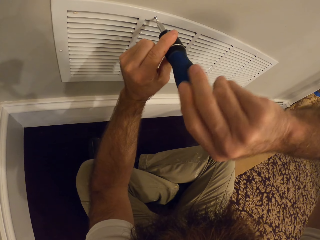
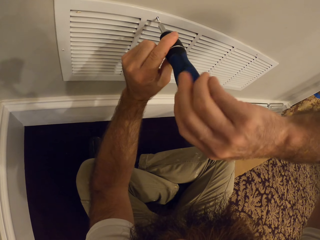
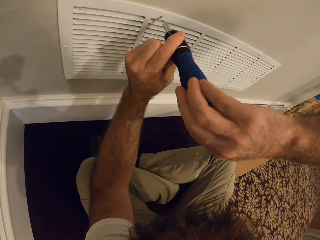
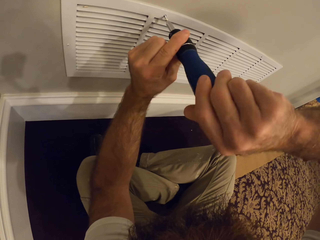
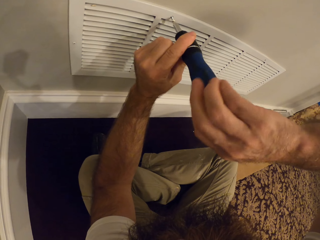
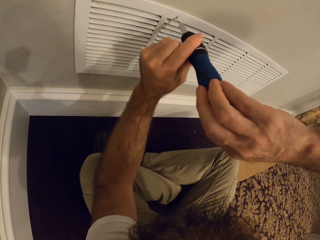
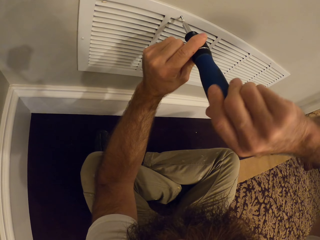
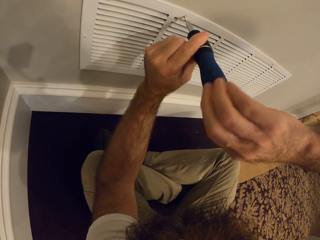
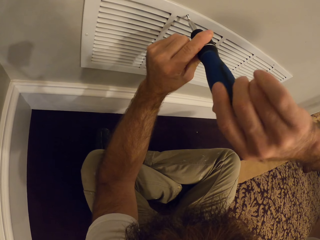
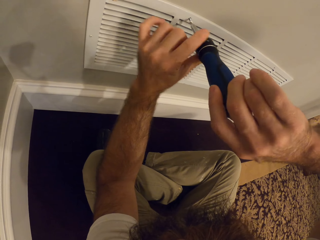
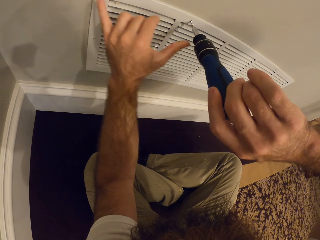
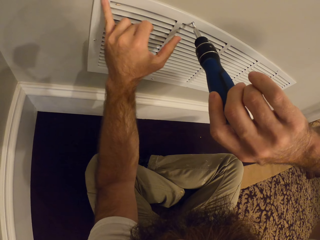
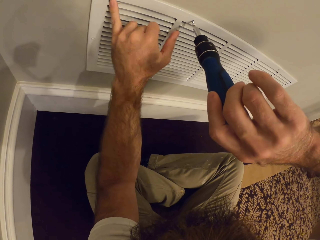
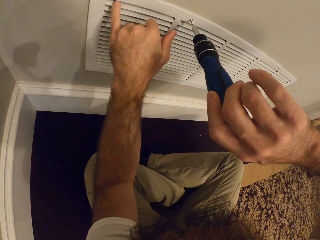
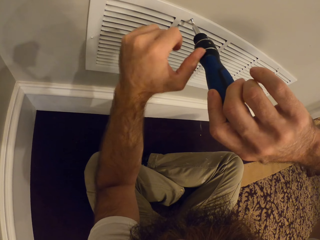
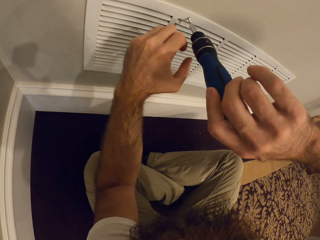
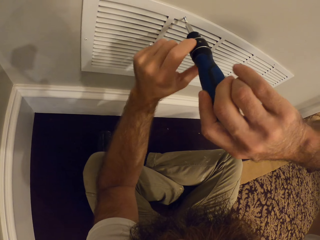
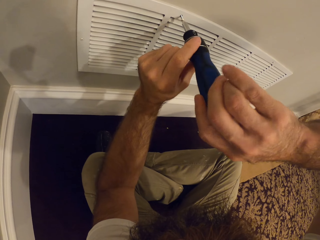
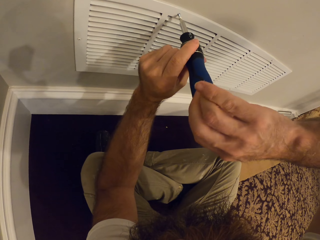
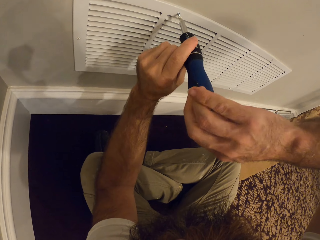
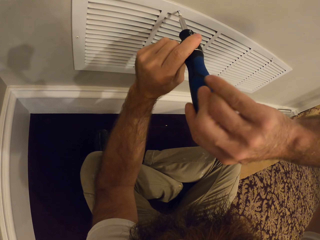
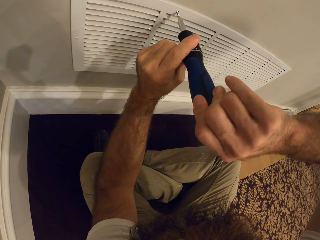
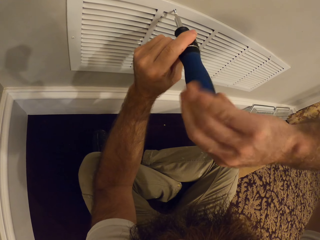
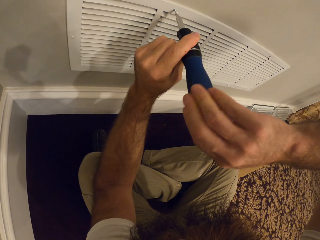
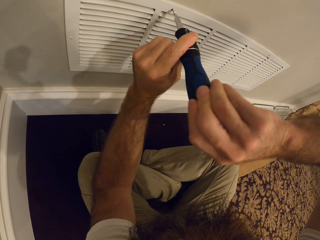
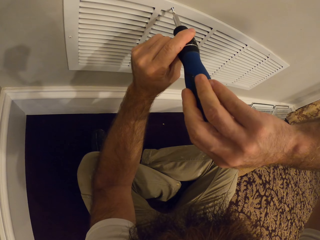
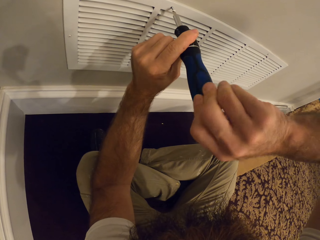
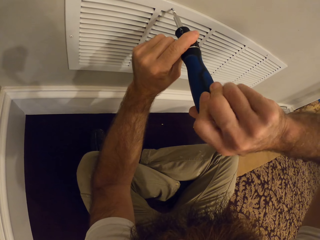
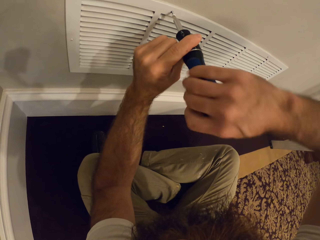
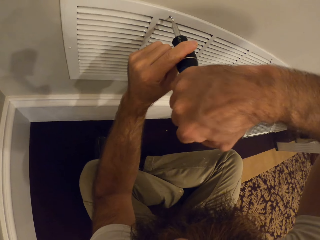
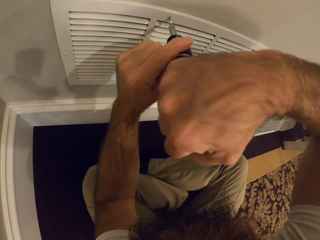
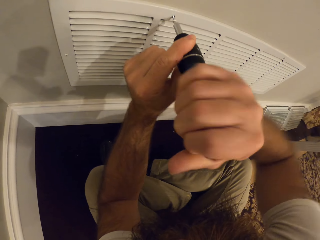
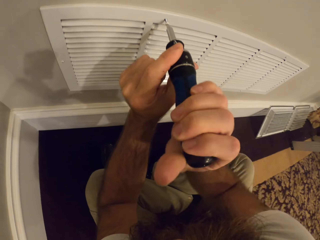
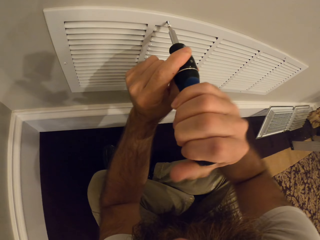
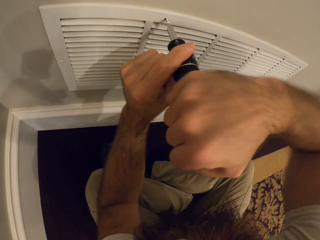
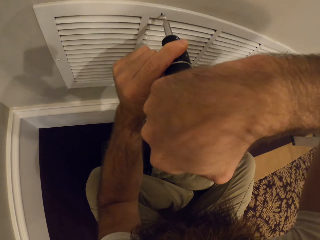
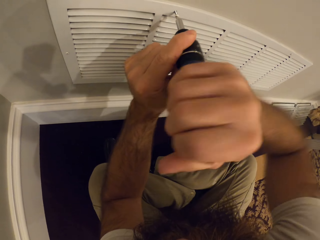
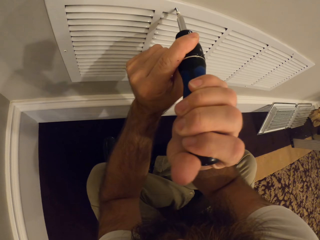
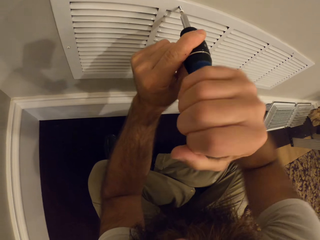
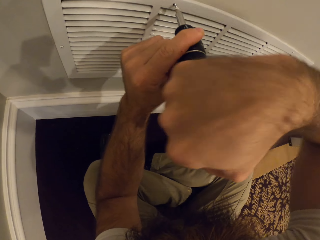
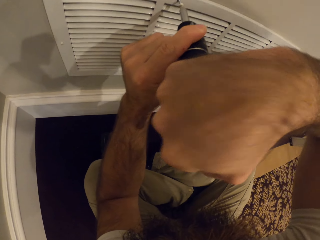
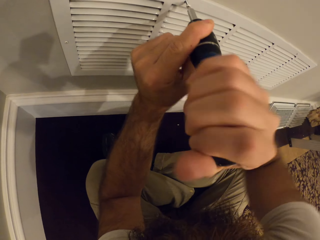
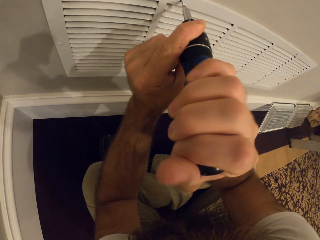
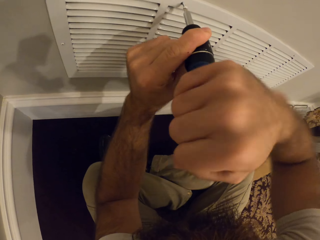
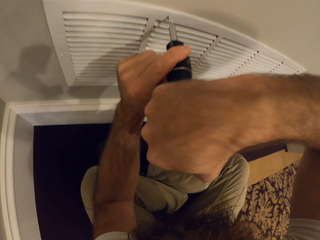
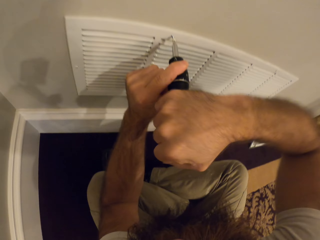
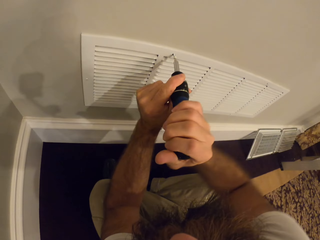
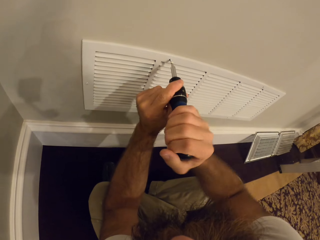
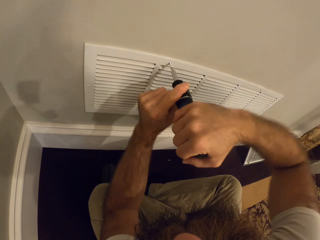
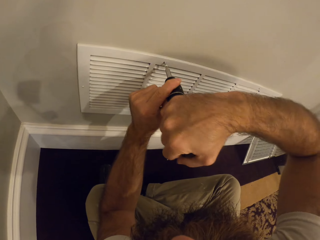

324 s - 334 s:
The camera wearer touches the air vent cover with his left hand. He rubs on the ventilator with his little finger. He inserts the screw into the air vent cover with the screwdriver in both hands.

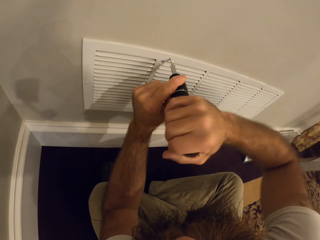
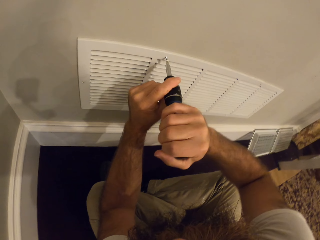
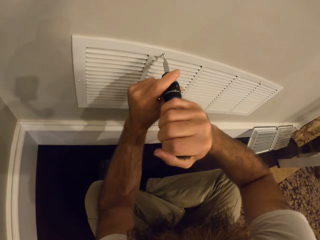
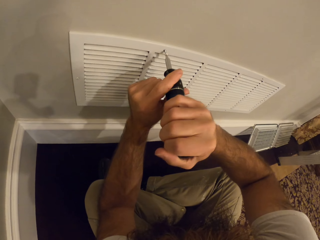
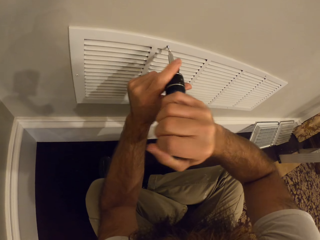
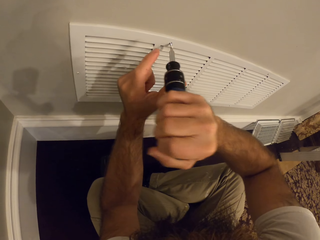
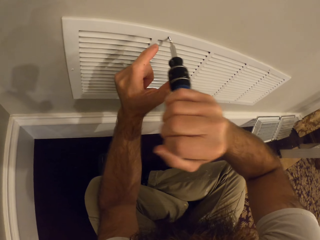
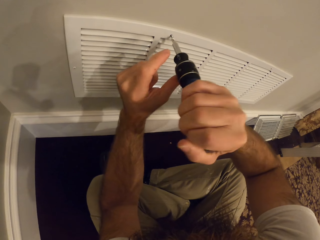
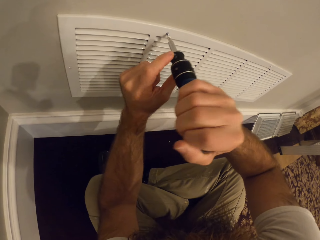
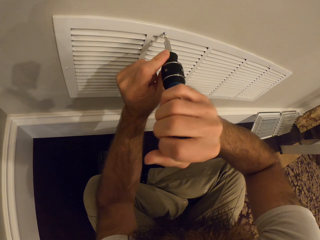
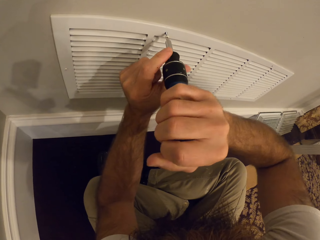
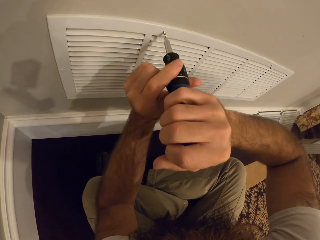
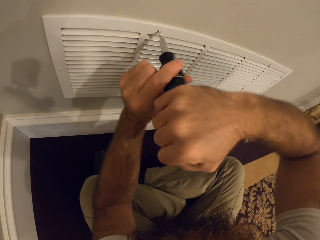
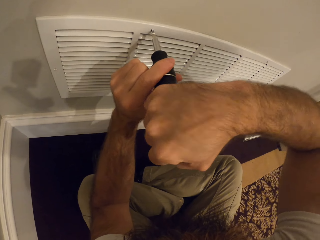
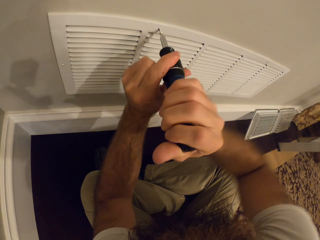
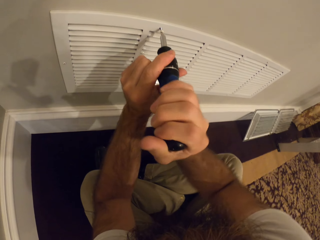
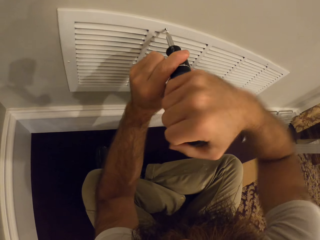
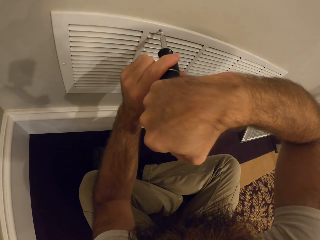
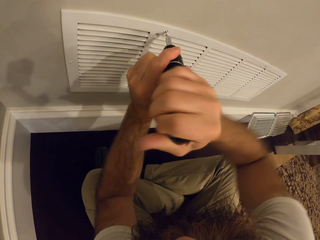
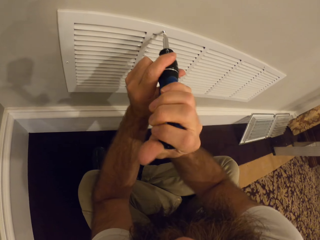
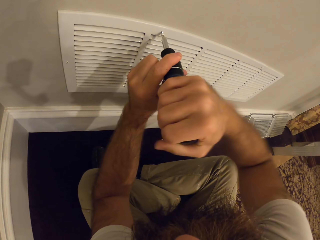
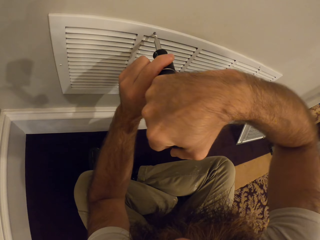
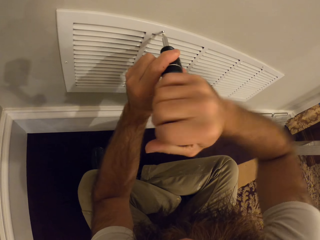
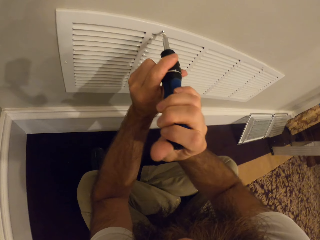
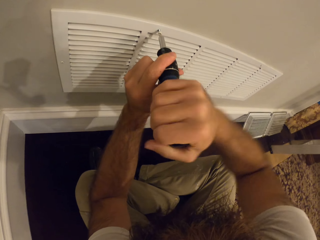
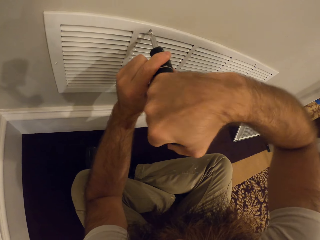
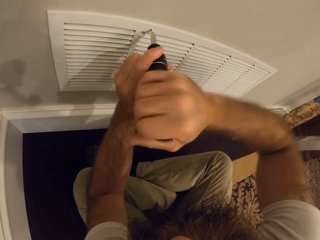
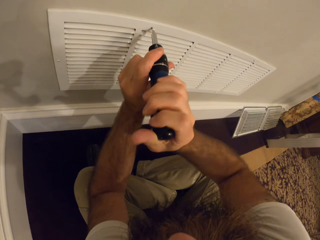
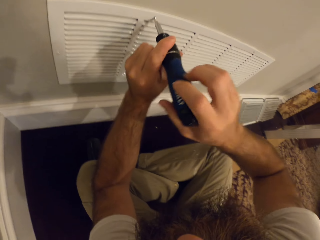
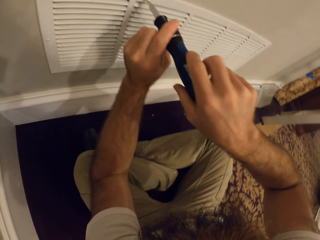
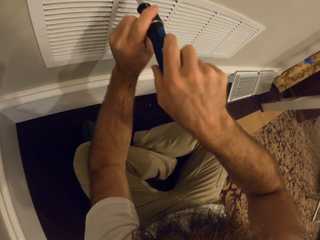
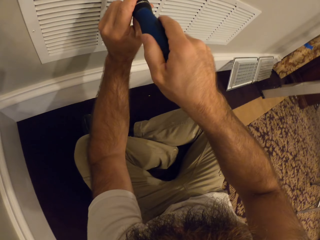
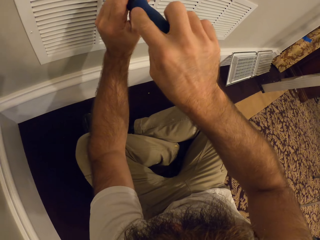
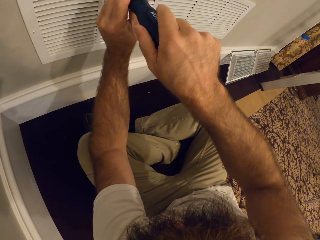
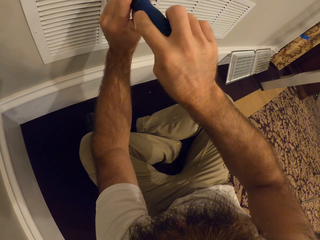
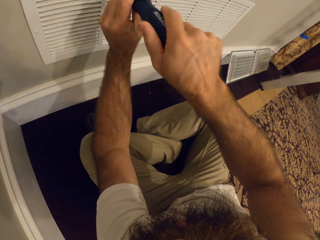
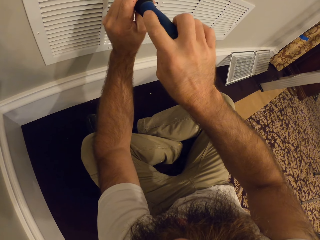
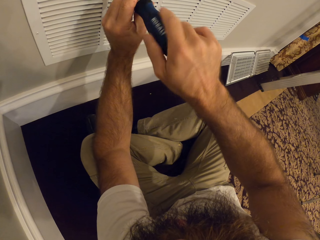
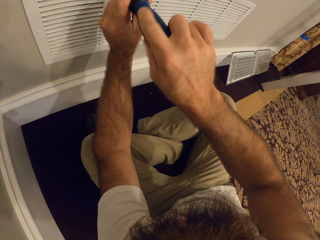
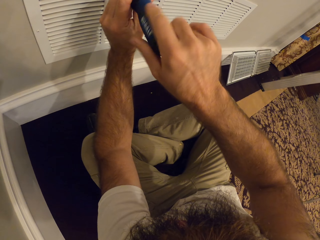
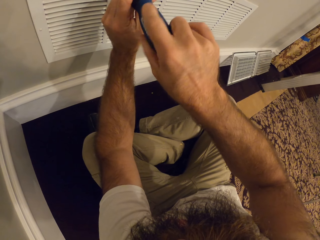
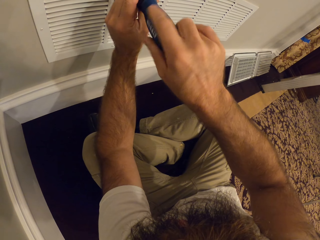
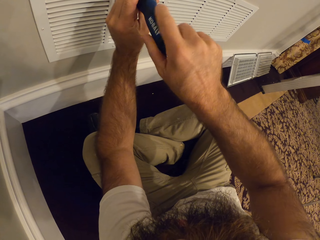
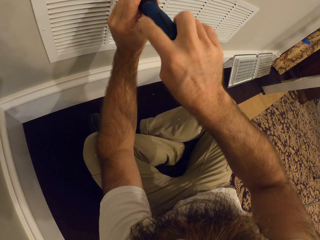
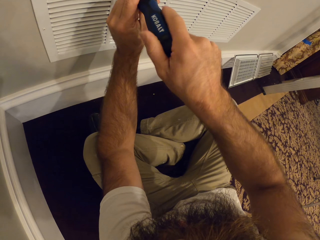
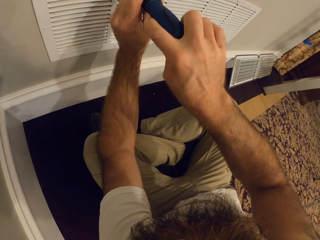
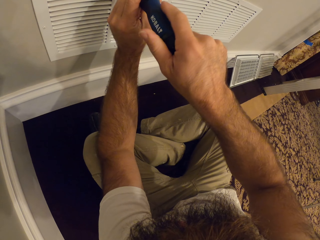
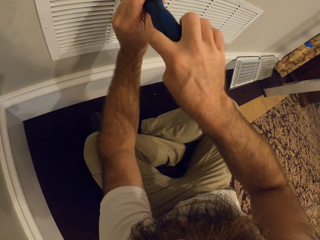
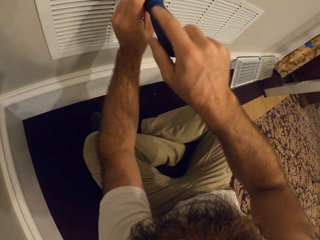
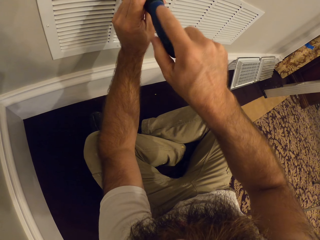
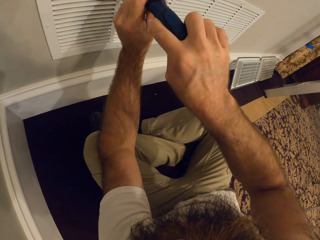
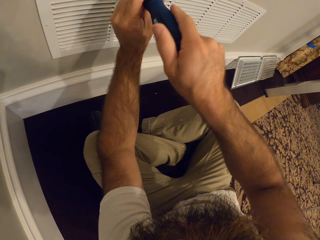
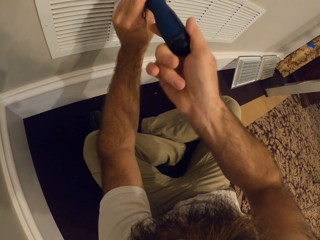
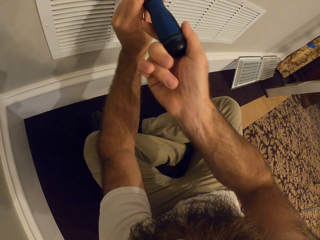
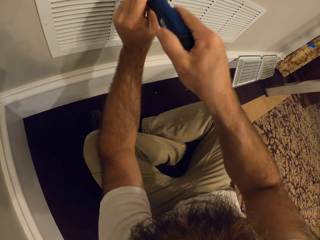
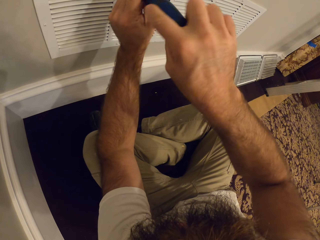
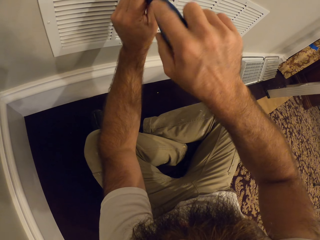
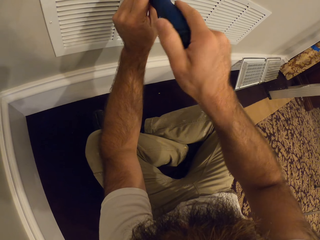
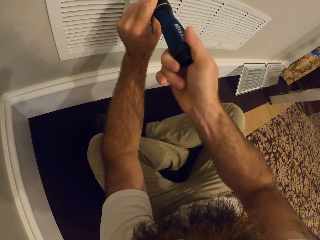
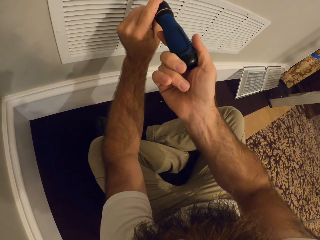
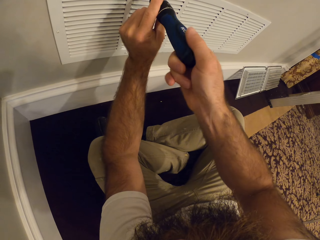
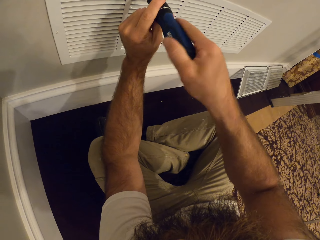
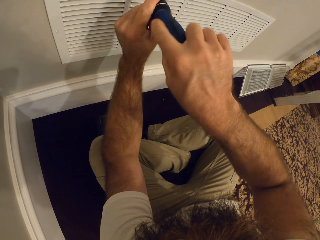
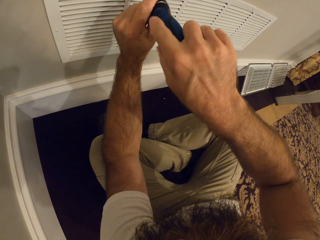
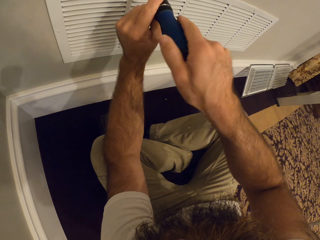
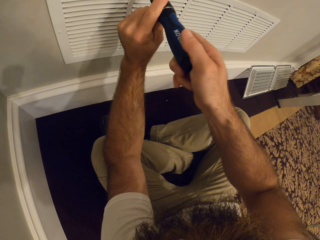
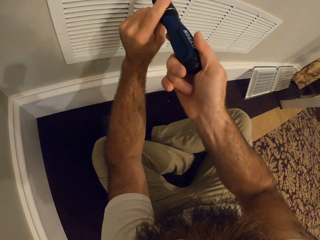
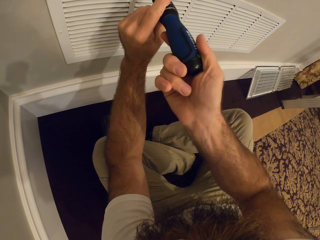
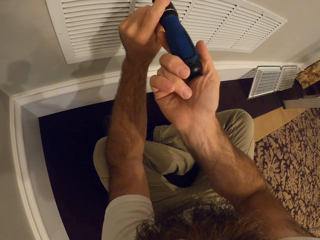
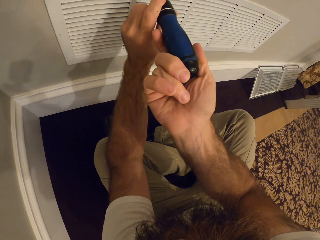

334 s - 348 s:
The camera wearer drops his left hand from the screwdriver. He inserts the screw into the air vent cover with the screwdriver in both hands.
